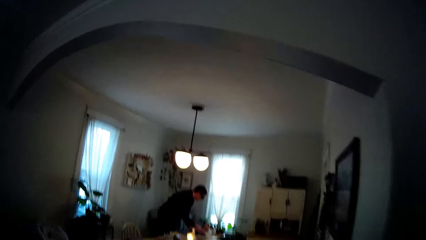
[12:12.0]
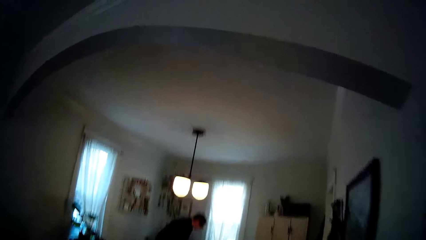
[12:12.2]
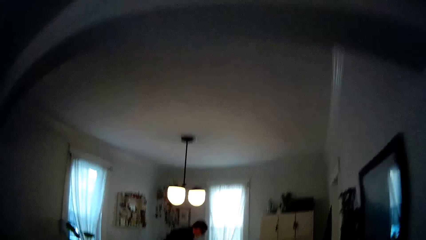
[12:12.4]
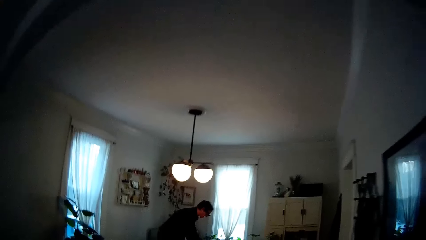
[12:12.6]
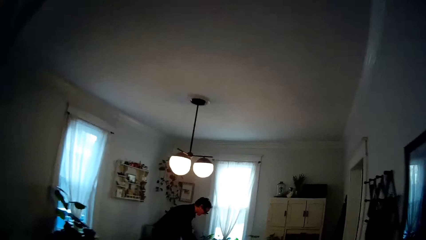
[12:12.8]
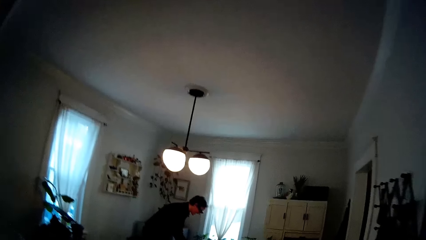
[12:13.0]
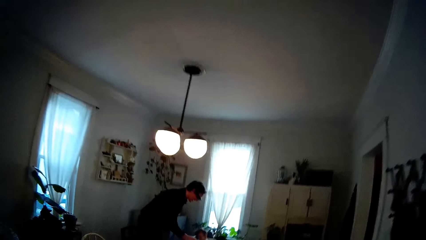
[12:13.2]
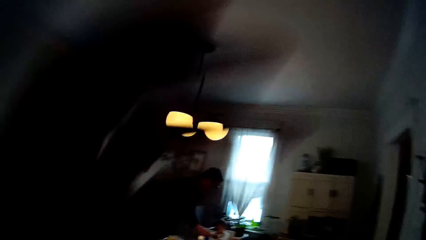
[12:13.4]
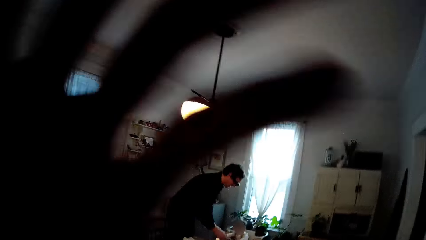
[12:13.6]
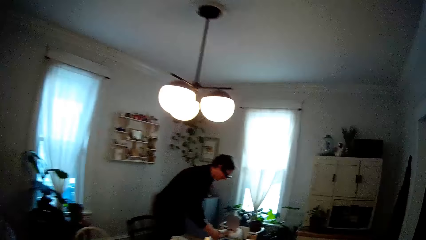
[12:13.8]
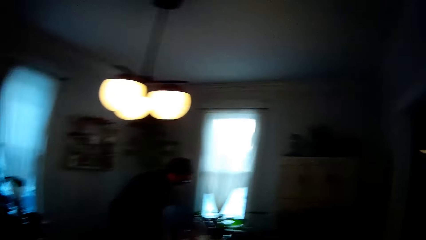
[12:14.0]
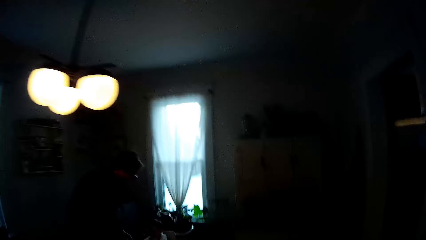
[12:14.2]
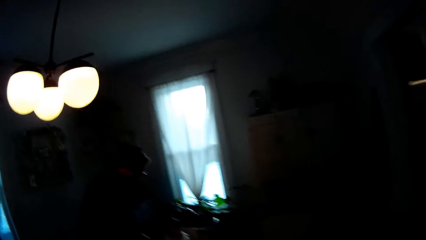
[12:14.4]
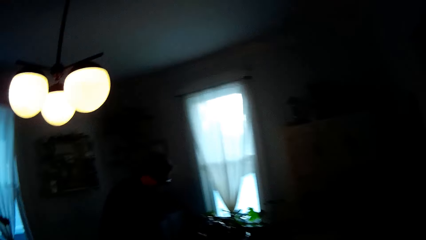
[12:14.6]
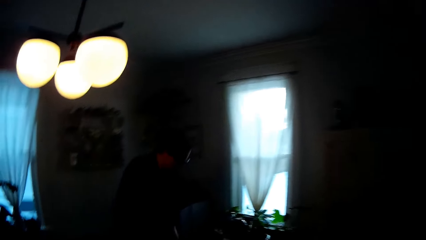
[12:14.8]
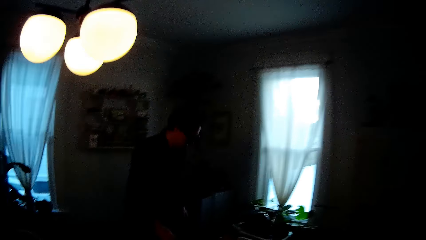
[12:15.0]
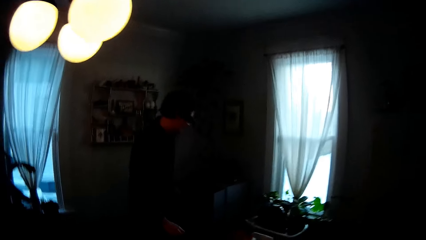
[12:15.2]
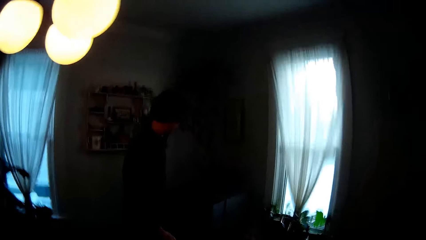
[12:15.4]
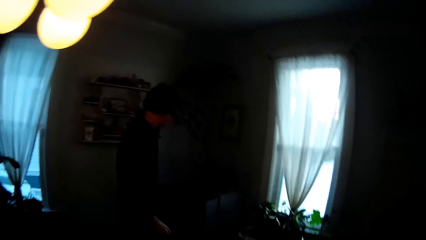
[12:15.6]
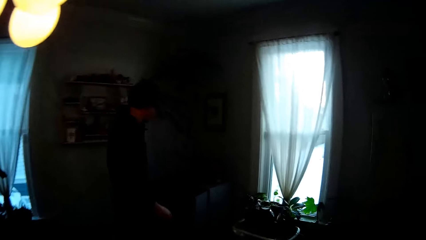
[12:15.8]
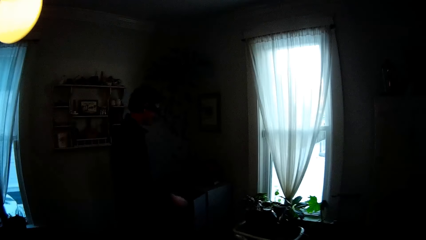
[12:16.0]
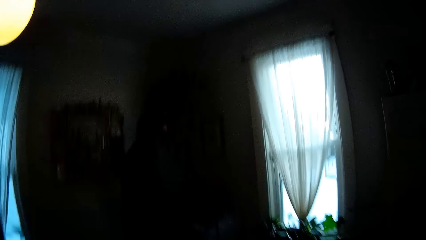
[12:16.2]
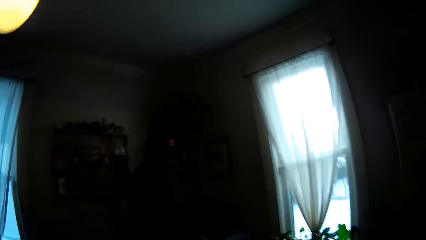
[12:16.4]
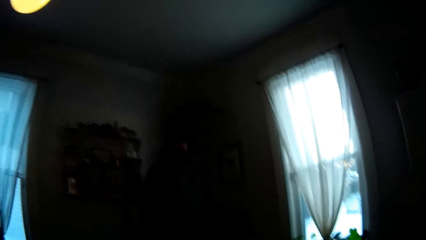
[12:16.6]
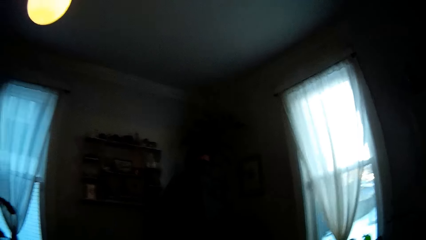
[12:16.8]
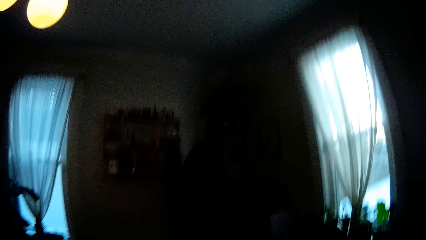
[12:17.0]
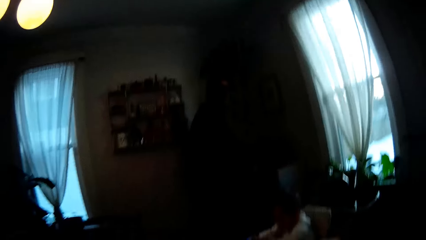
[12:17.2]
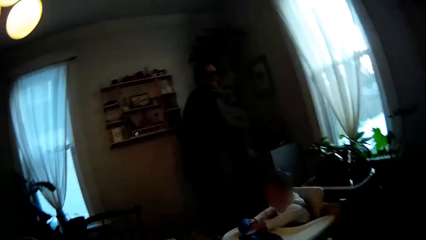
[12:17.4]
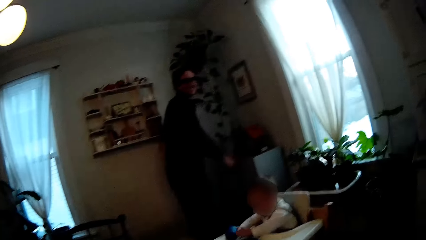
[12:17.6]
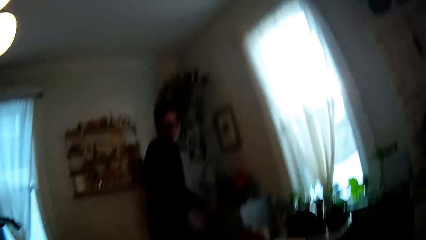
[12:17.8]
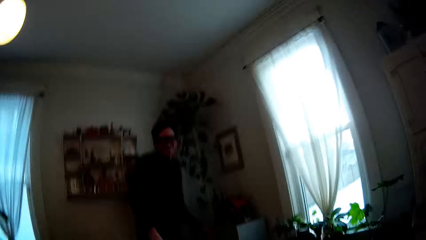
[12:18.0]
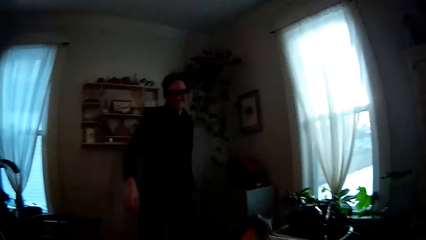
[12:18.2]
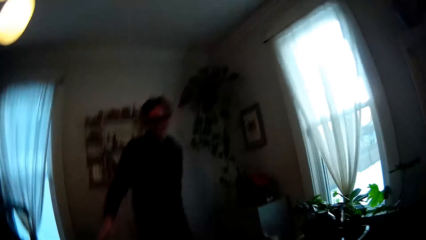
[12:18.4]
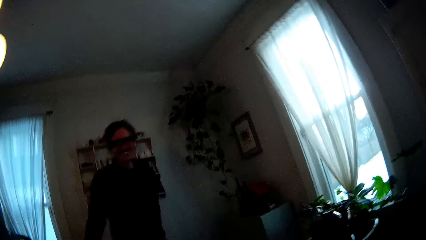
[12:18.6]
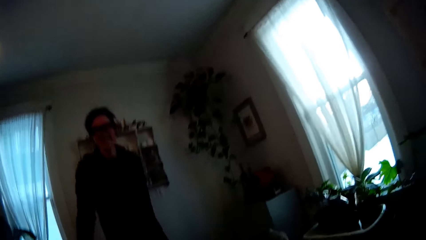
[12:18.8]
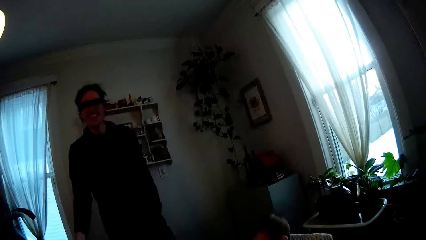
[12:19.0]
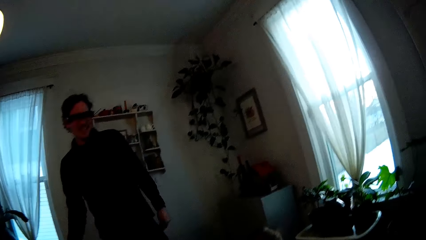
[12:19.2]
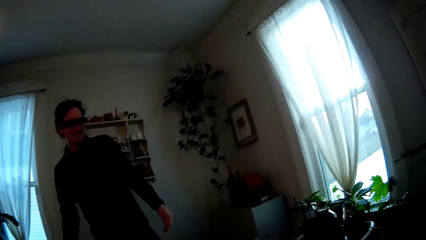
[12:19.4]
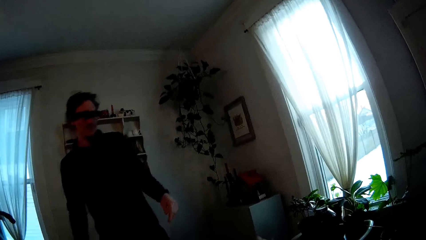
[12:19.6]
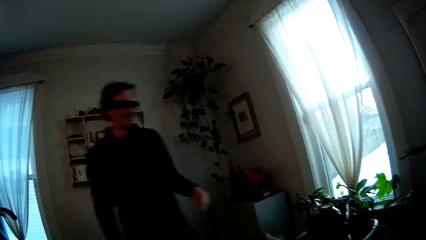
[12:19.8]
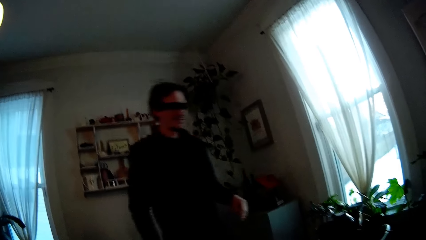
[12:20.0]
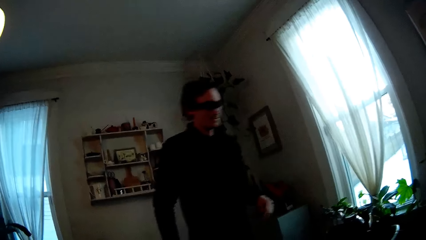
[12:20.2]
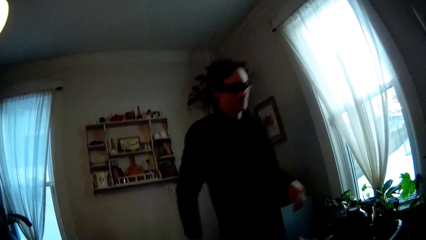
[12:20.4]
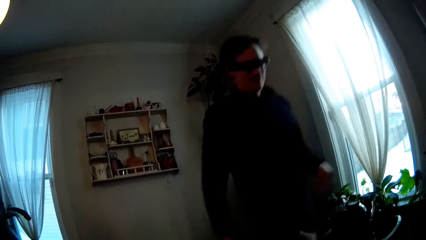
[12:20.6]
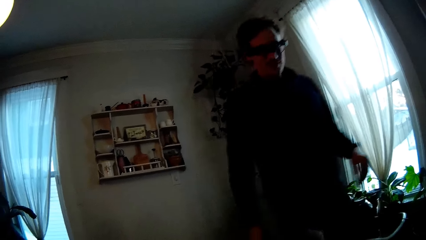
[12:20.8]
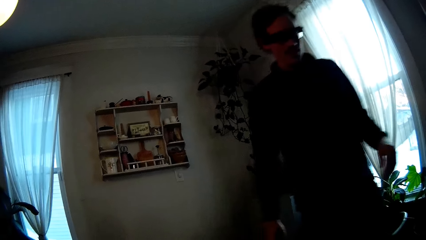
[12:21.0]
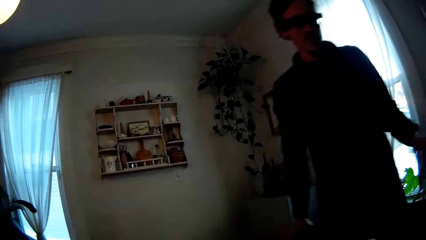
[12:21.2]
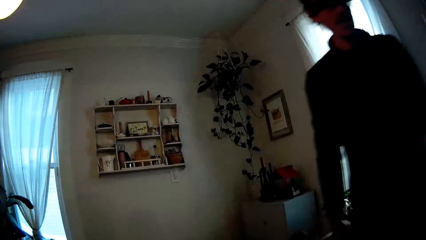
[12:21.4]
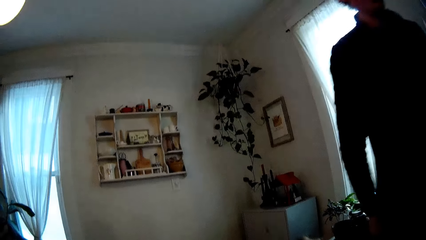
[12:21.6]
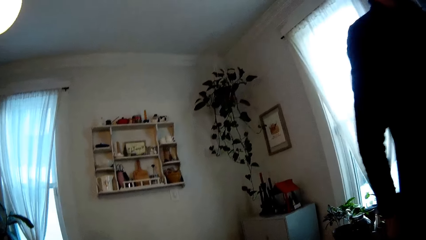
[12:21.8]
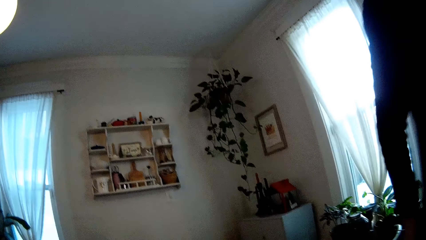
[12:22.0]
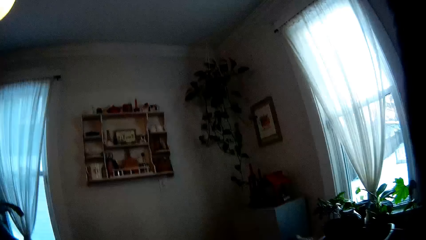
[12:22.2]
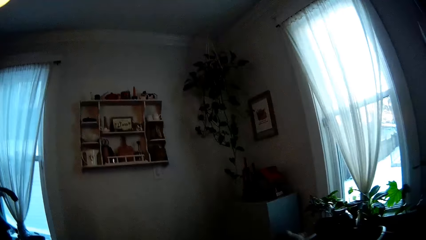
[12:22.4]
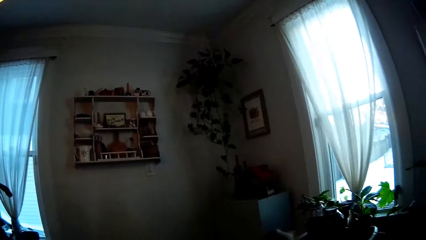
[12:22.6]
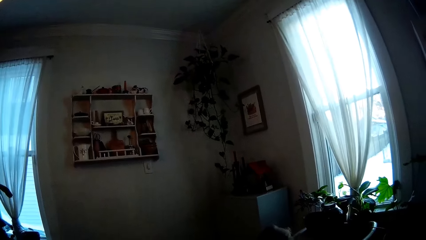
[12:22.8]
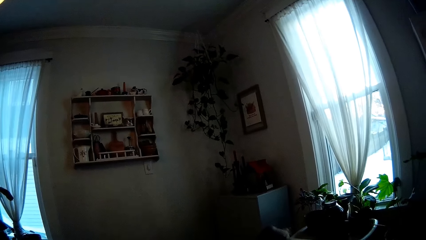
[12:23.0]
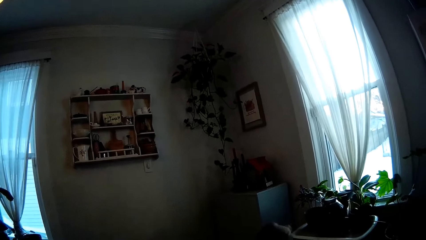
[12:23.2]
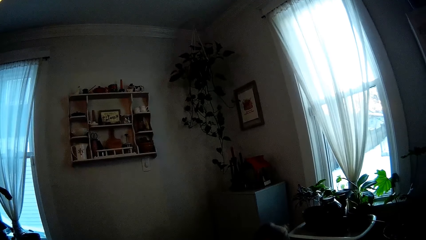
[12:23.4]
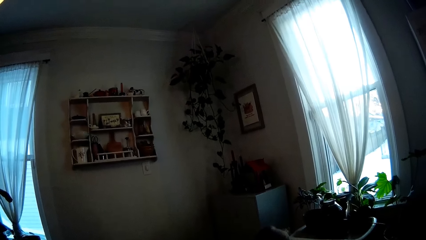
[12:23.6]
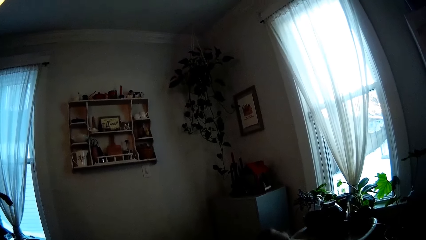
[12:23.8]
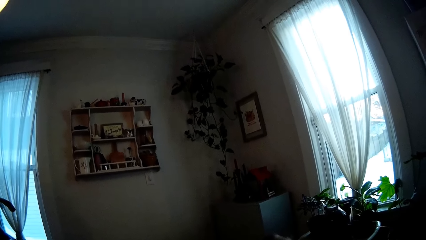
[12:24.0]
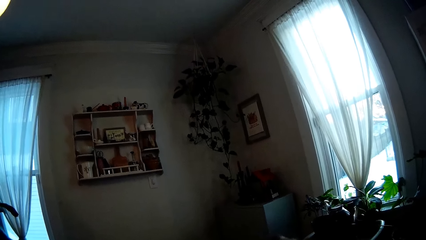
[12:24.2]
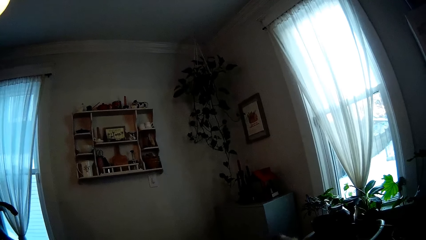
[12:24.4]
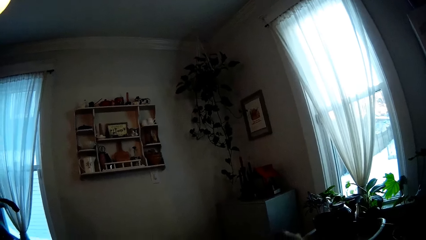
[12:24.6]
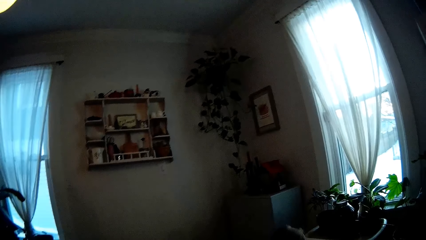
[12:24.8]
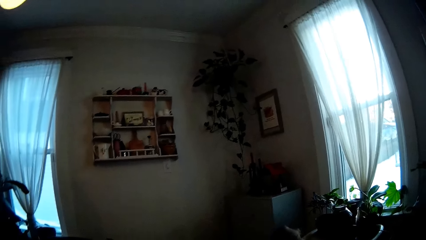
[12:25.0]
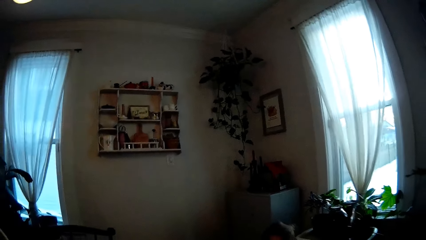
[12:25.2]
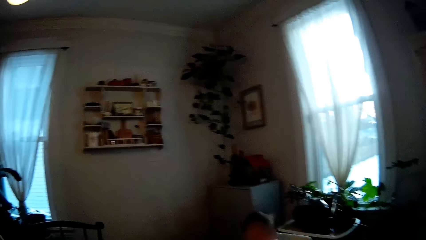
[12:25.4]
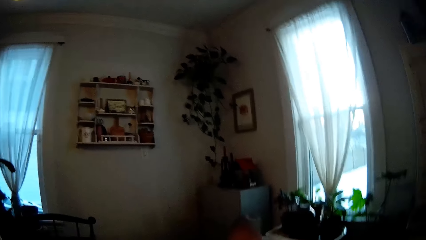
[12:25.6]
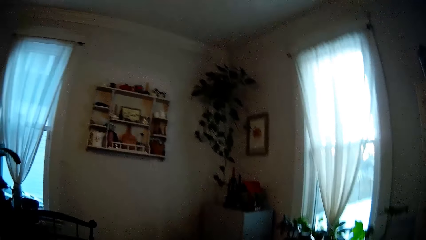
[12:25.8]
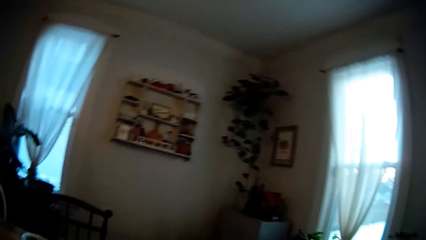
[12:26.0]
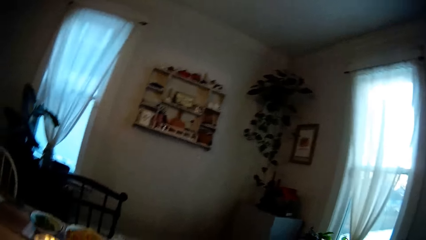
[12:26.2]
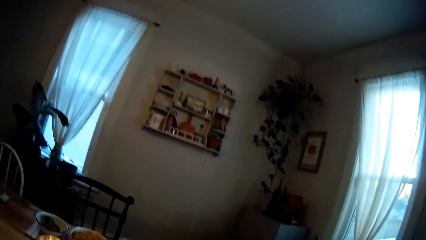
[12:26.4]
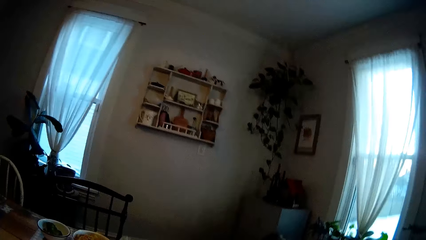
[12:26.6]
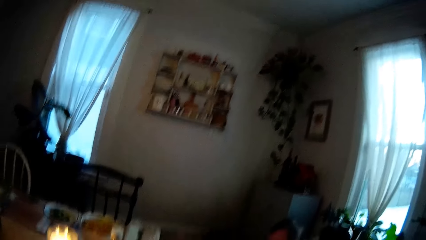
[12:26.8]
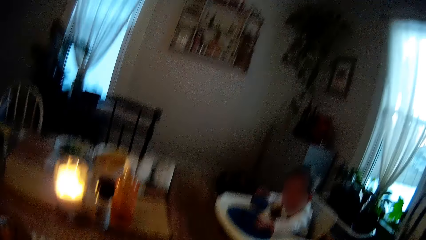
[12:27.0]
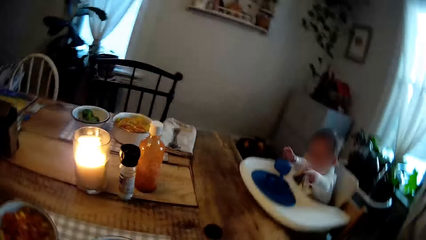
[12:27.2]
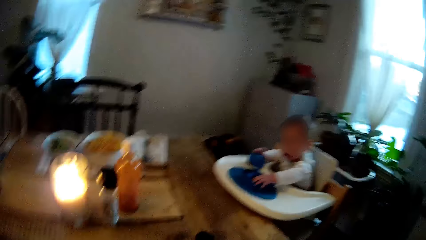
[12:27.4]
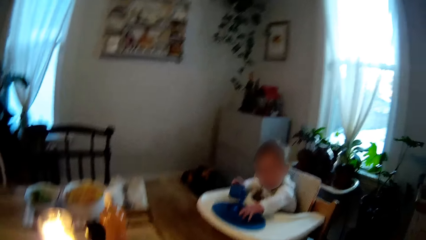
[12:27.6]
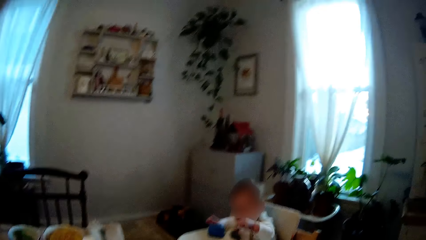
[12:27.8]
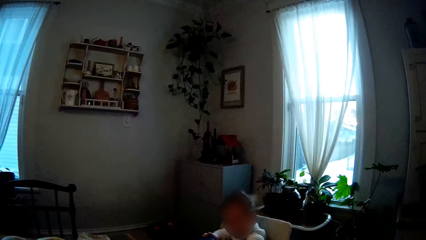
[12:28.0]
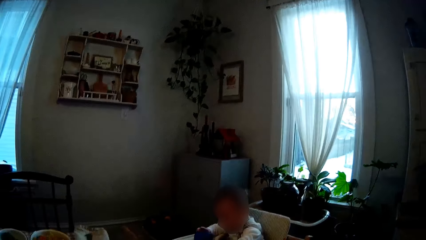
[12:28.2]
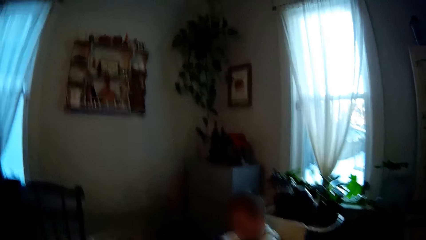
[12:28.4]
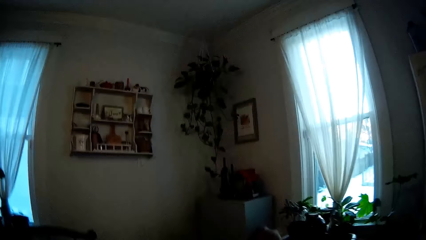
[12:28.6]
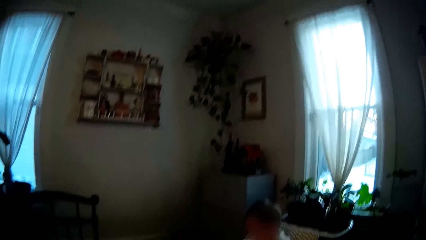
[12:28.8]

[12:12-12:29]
The man touches the baby in the baby high chair with both hands. The camera wearer walks to the dining room. She touches her head with her left hand. She walks around the house. The man closes the fridge with his left hand. The camera wearer looks around the house and talks with the man. The man walks around the house. The camera wearer looks around the house. She sits down.
